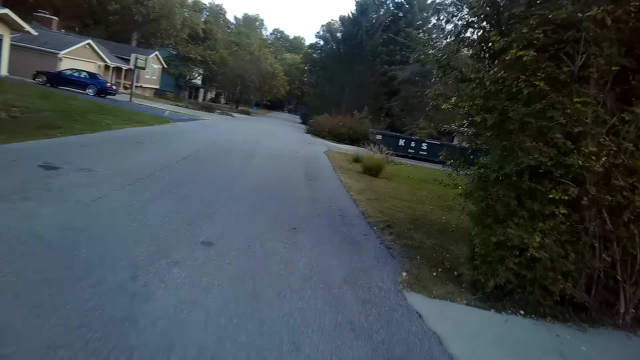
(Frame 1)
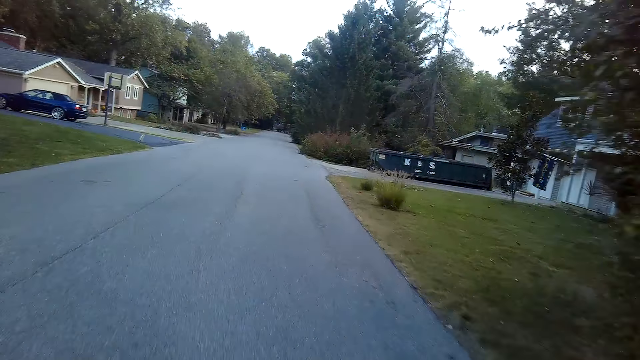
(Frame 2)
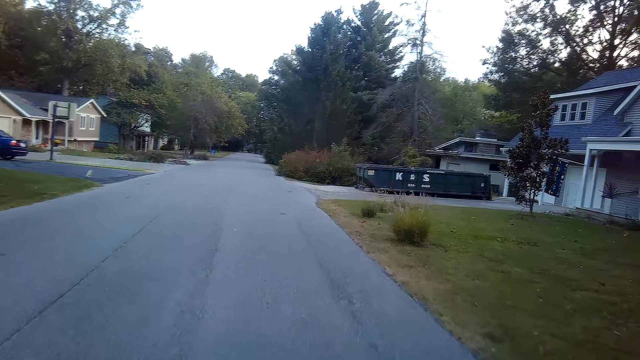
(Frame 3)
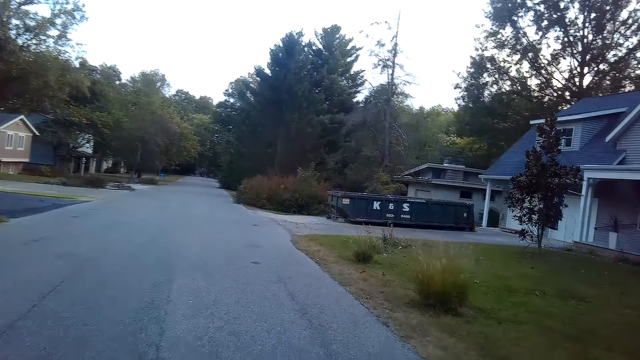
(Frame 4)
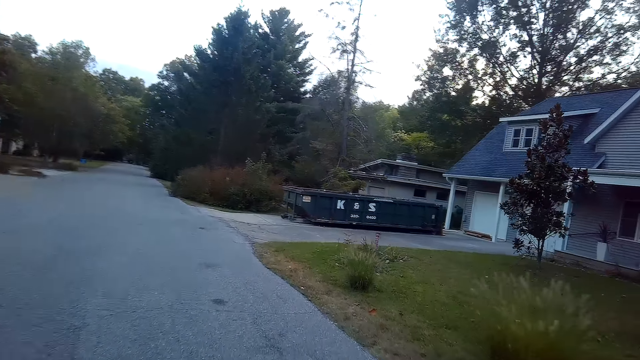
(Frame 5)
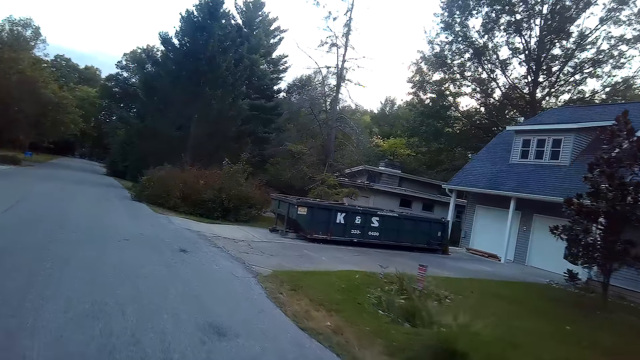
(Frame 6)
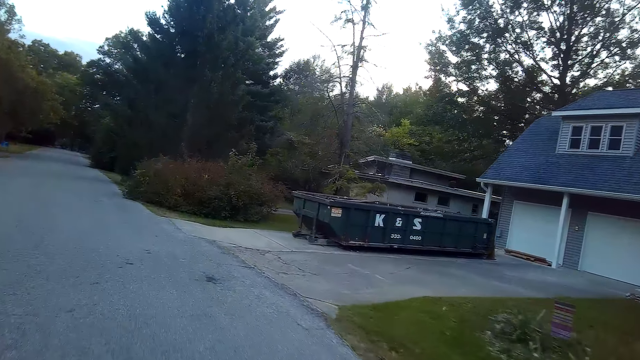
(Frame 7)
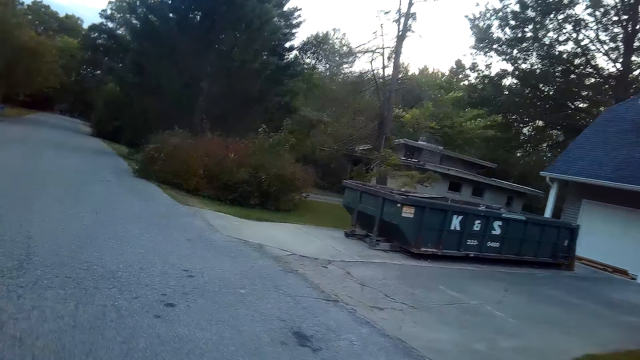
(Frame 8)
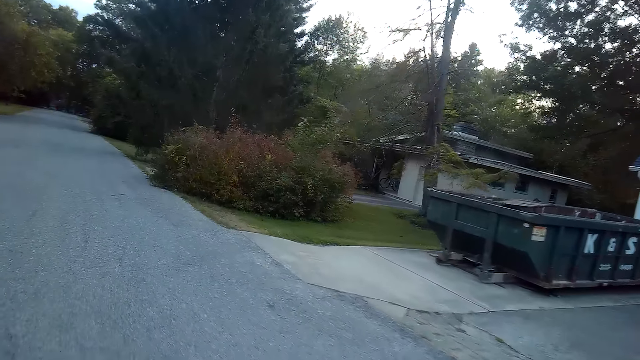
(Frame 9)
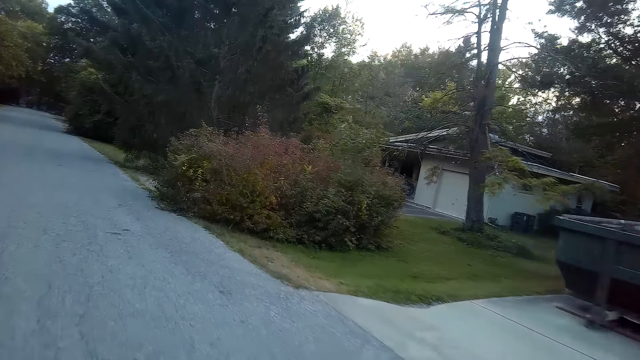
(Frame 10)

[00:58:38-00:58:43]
The camera wearer rides a bicycle on the road.
